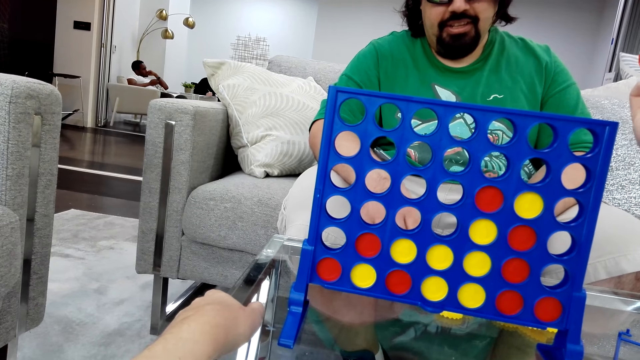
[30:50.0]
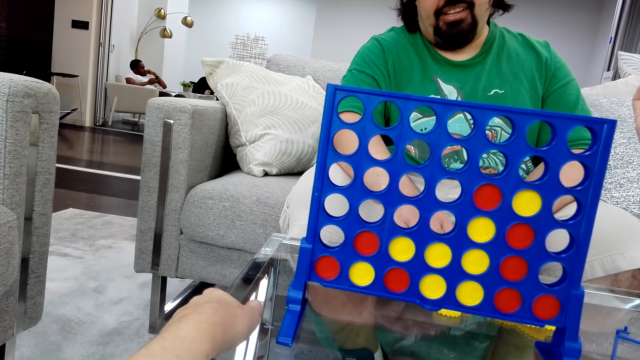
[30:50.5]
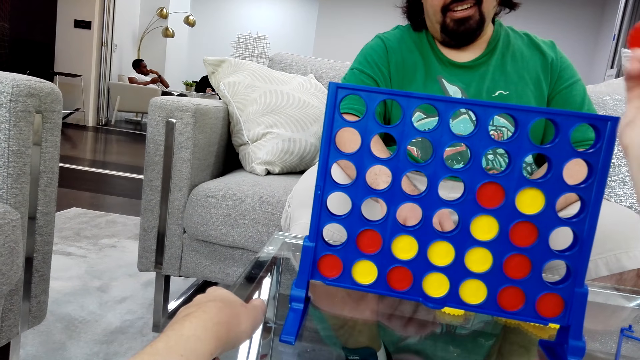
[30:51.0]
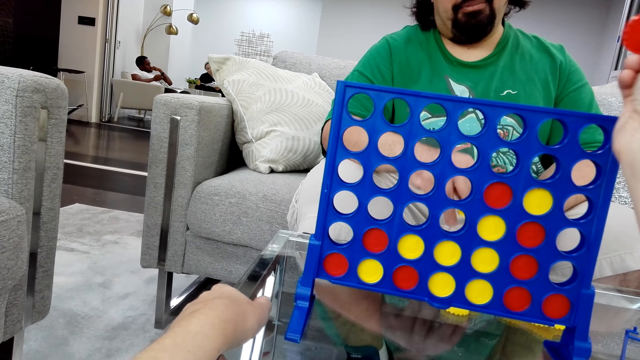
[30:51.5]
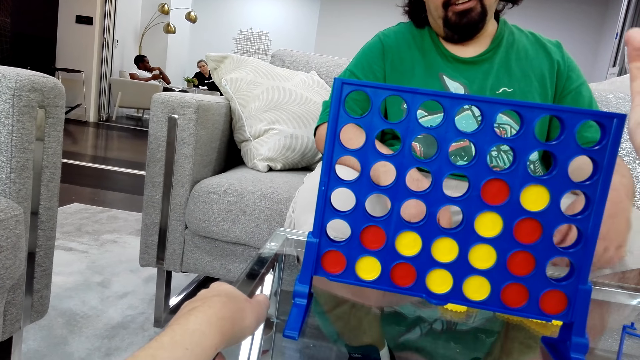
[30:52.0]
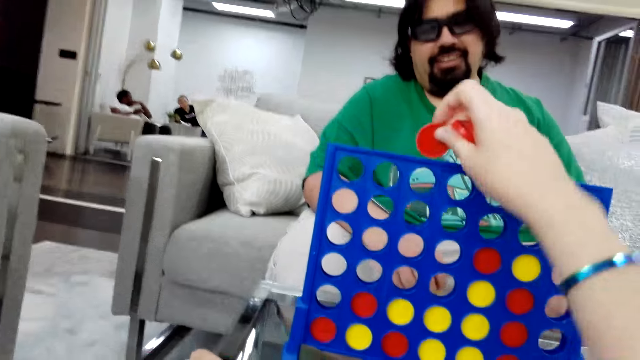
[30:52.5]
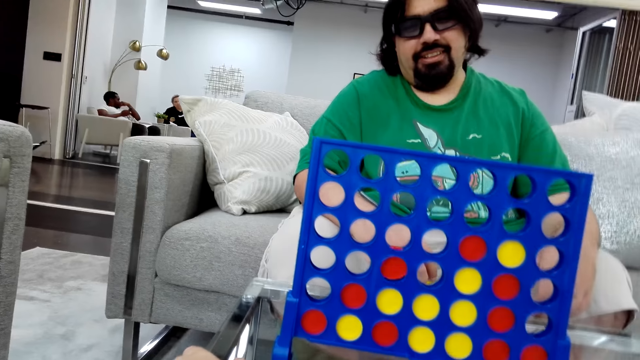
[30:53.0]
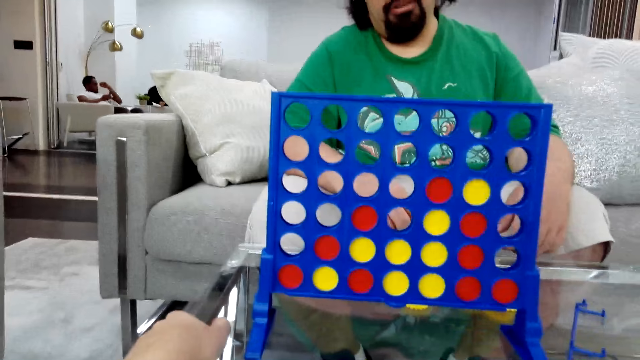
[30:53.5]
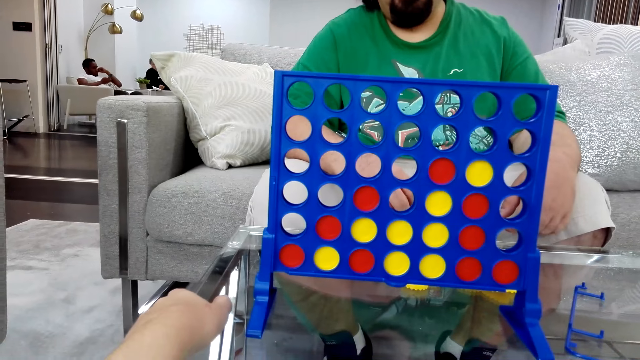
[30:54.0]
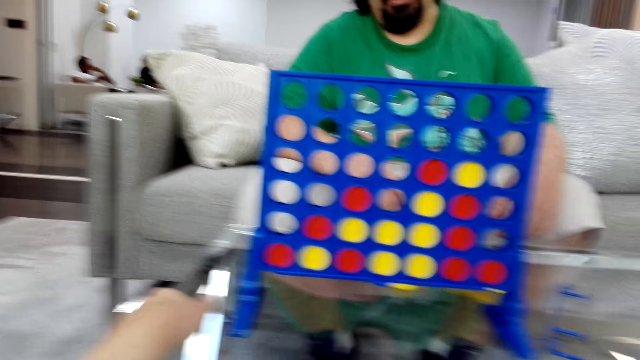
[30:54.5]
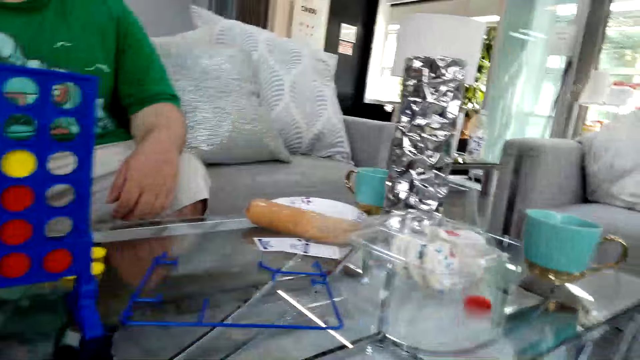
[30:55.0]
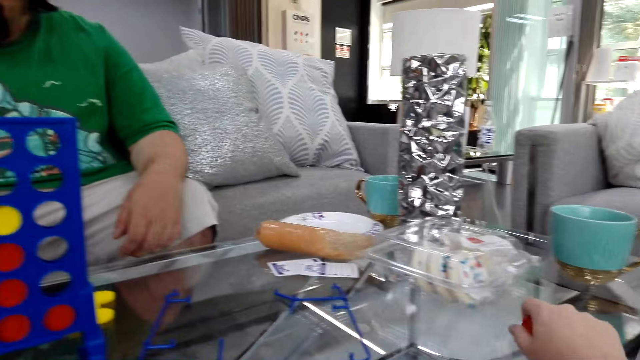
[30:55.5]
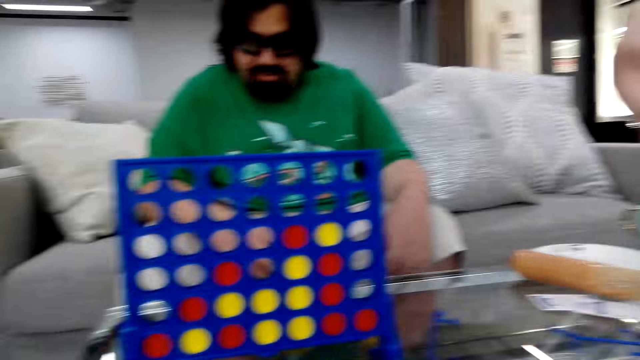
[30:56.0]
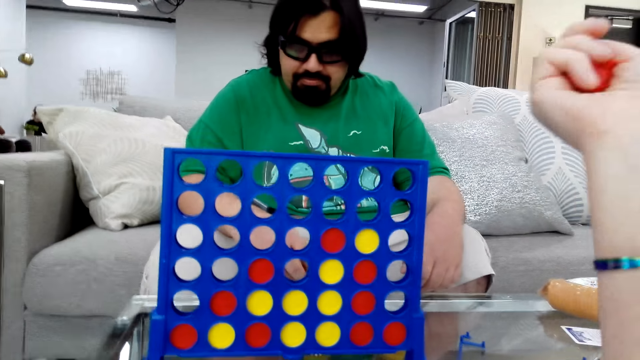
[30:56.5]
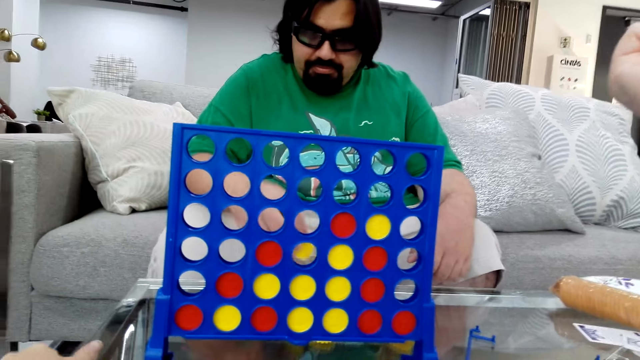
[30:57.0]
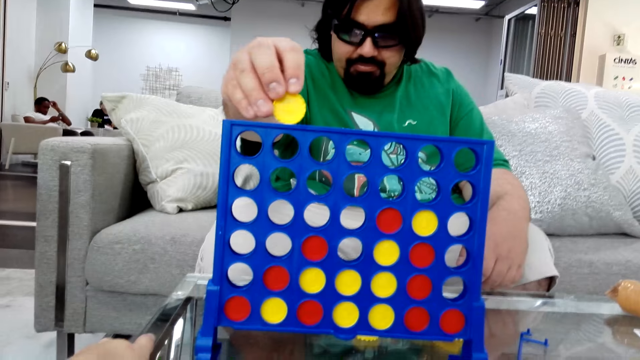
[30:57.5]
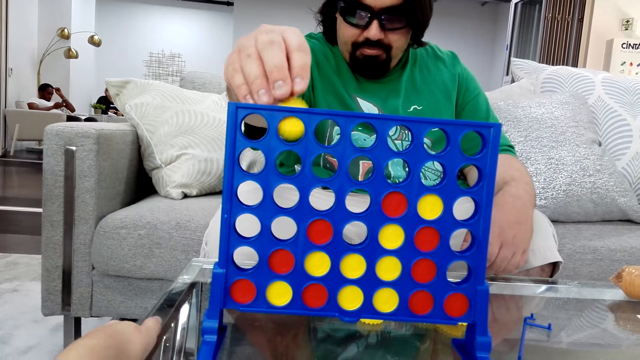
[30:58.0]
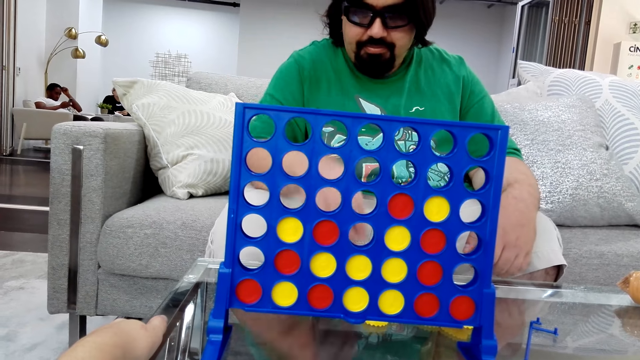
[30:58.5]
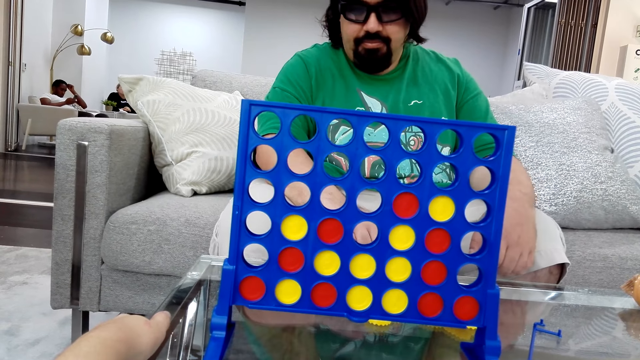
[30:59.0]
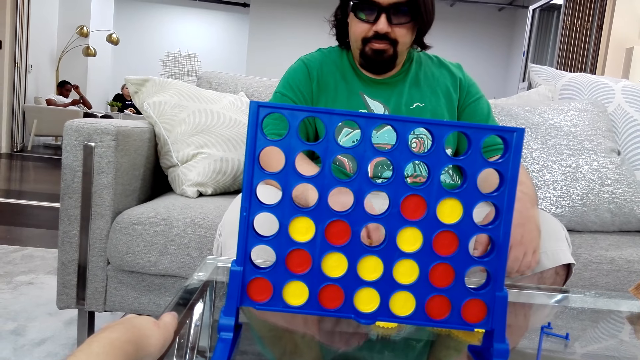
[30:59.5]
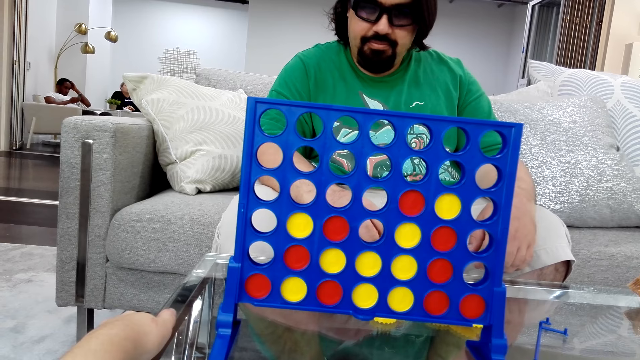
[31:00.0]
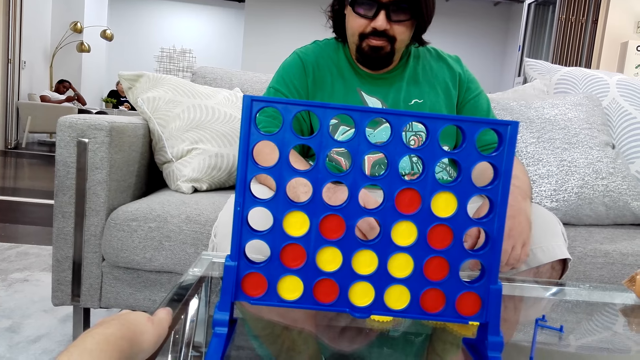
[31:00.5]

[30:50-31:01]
The camera wearer drops the poker chips in the connect board game stand. They play the Connect 4 game. They drop a game chip on the table. A man drops the poker chips in the connect board game stand. The camera wearer plays the Connect 4 game.

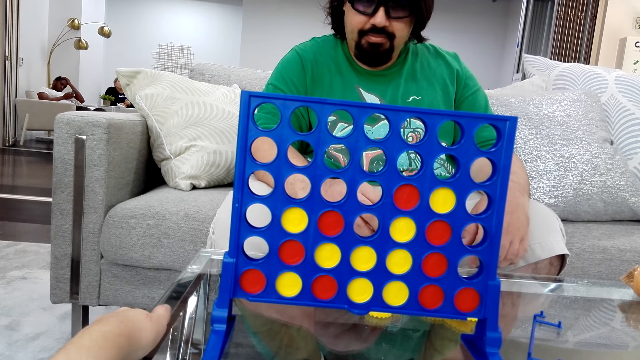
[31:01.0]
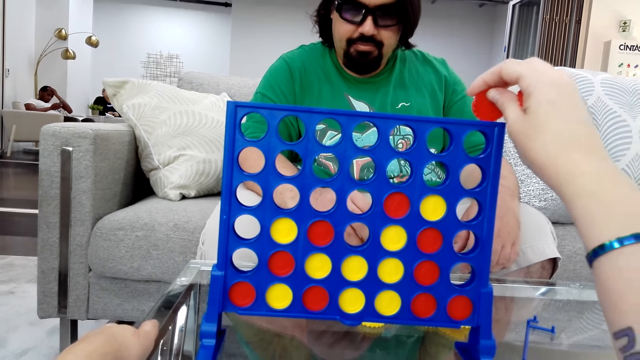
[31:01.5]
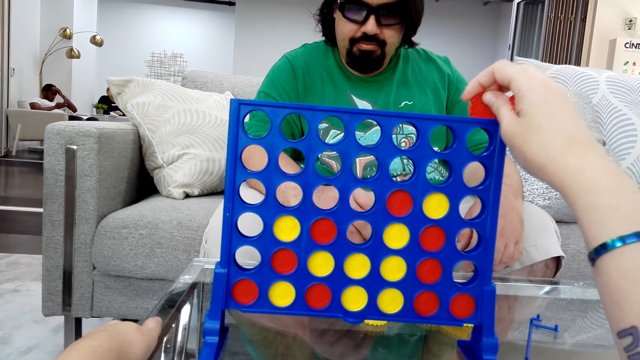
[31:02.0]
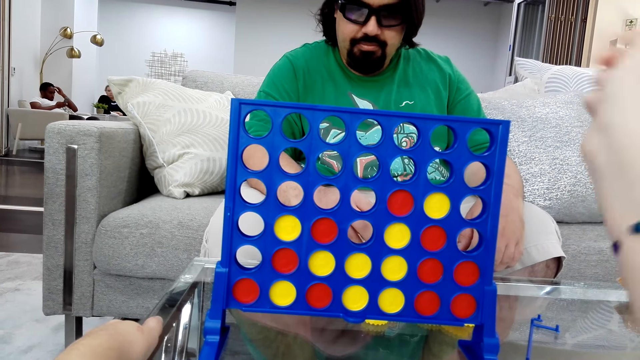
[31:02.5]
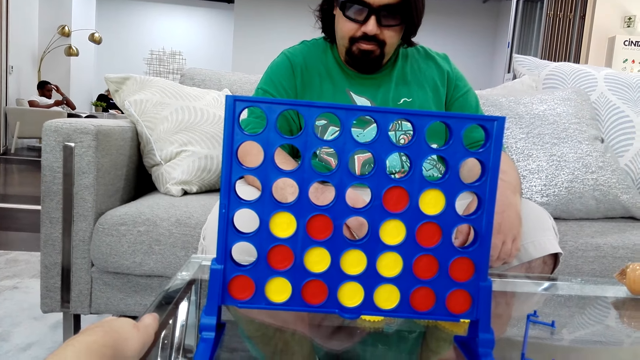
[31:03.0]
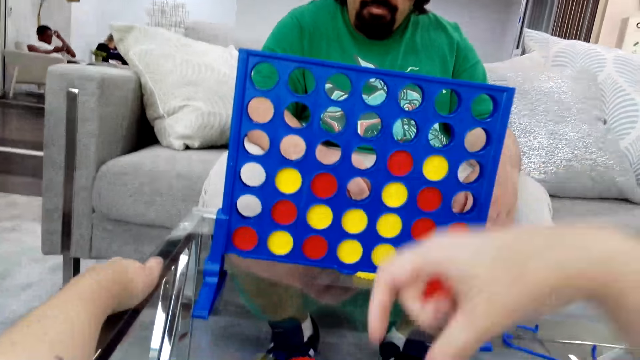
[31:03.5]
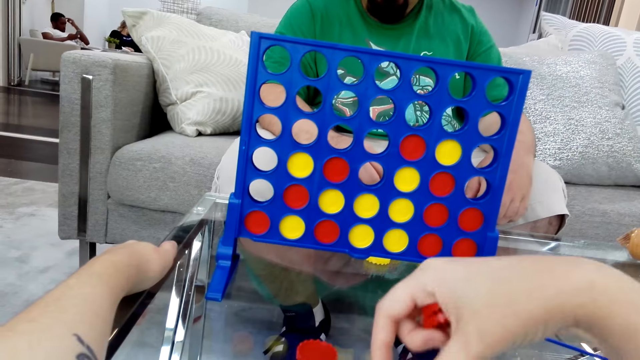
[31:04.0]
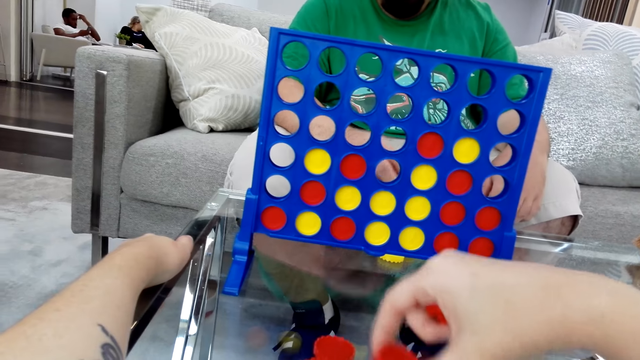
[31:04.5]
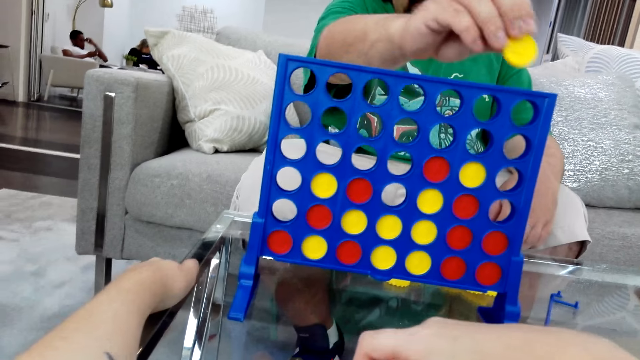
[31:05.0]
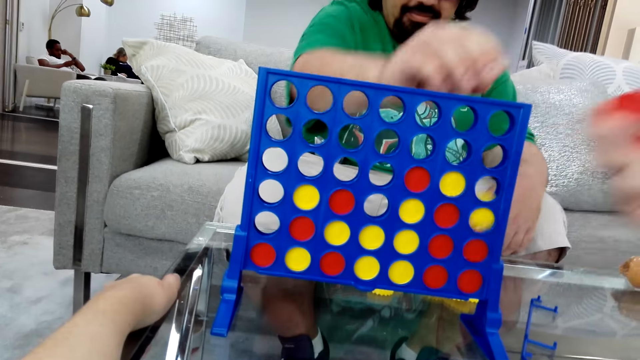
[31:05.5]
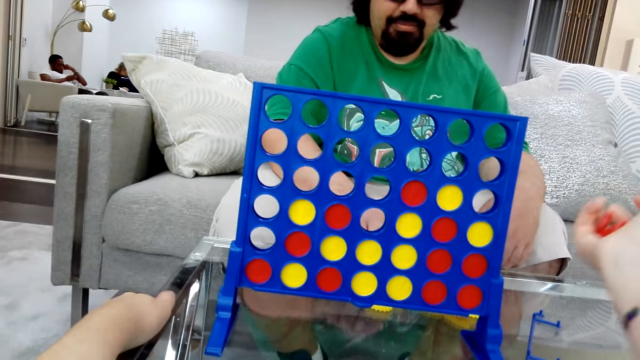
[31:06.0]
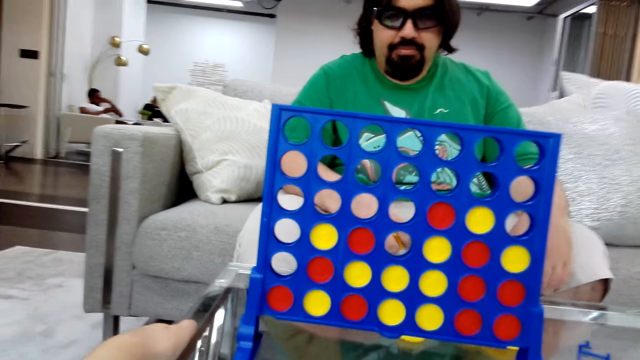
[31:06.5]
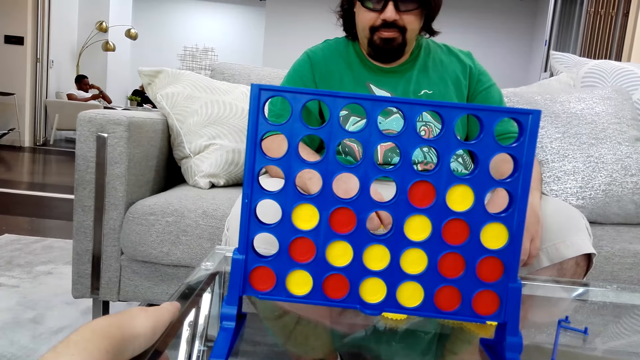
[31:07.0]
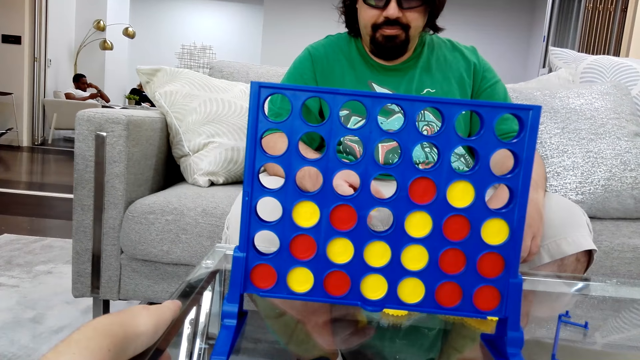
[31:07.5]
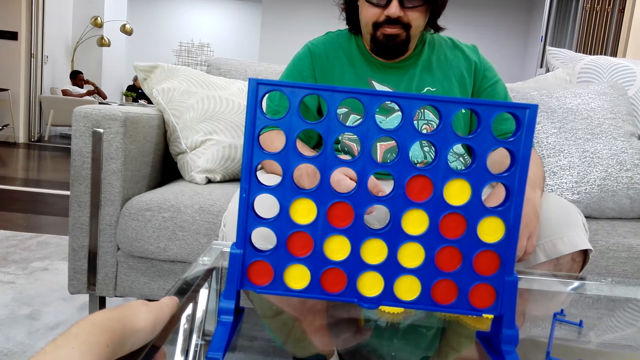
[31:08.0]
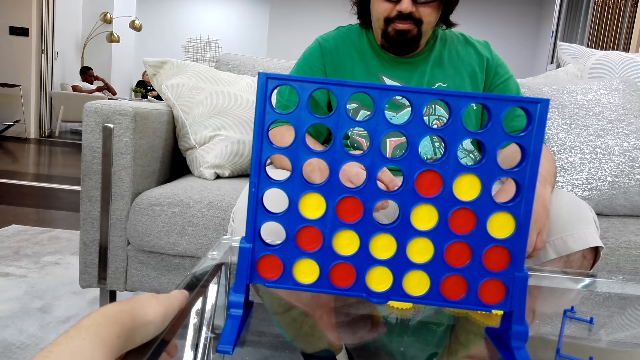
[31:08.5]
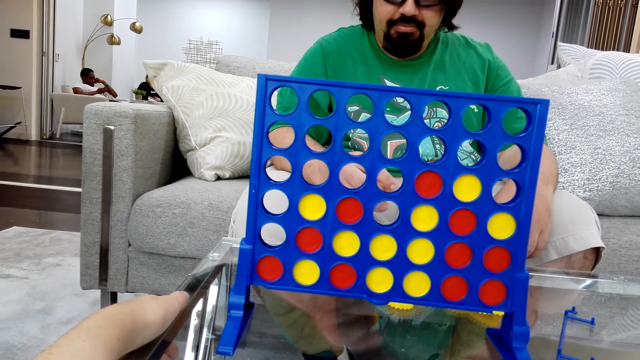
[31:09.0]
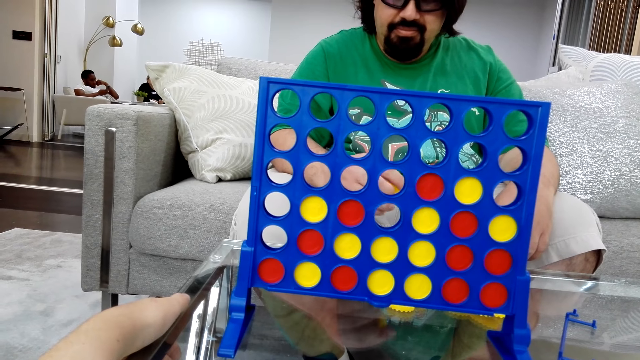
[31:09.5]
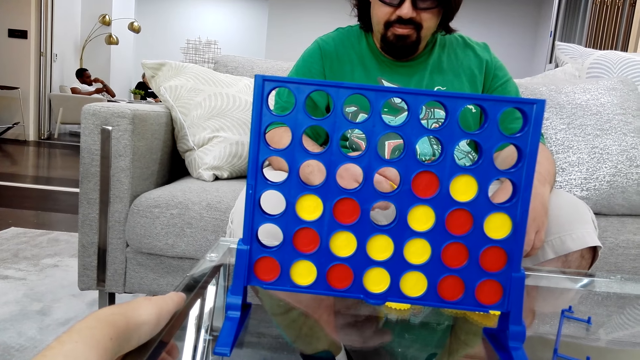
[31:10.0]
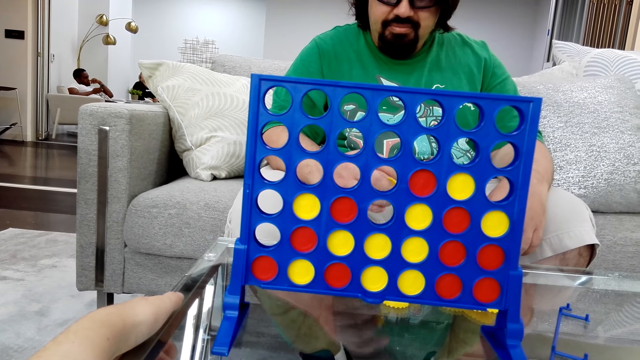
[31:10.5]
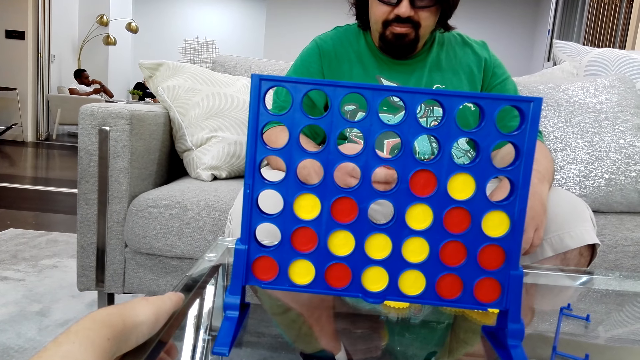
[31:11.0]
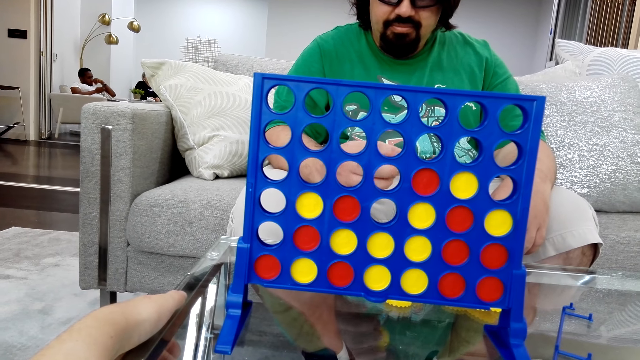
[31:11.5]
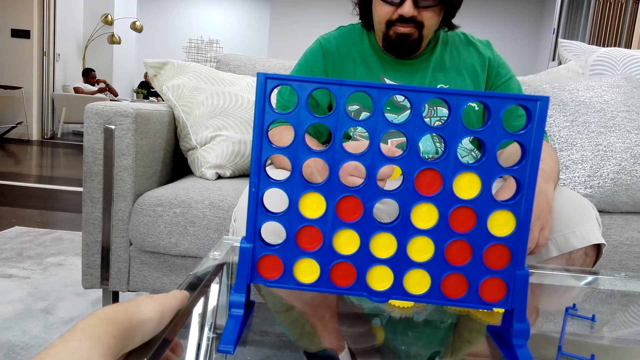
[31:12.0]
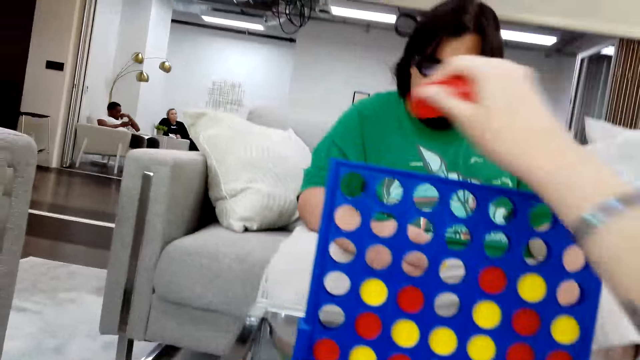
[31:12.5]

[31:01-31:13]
A man plays the Connect 4 game. The camera wearer drops the poker chips in the connect board game stand. The man drops the poker chips in the connect board game stand. The camera wearer collects game chips.
